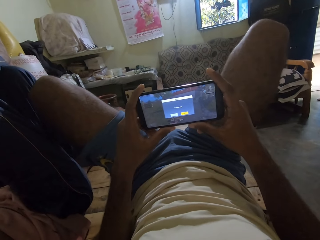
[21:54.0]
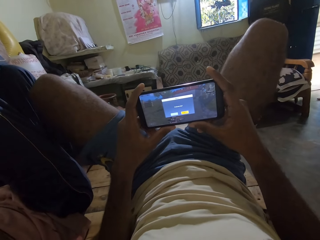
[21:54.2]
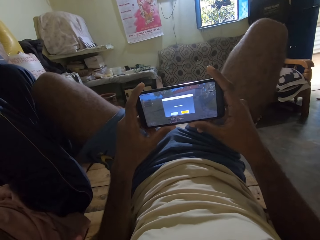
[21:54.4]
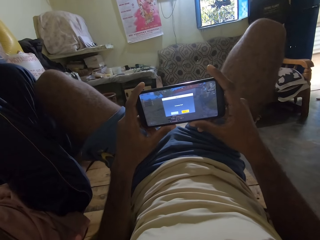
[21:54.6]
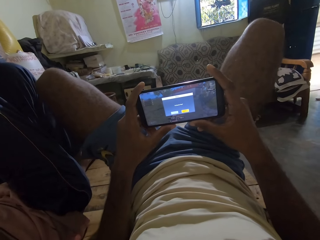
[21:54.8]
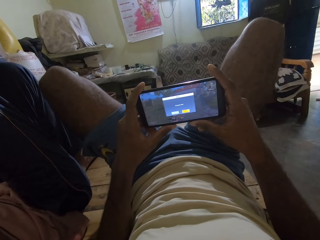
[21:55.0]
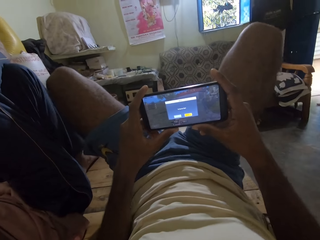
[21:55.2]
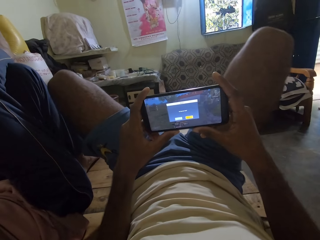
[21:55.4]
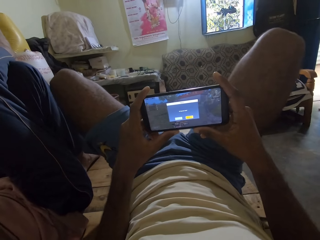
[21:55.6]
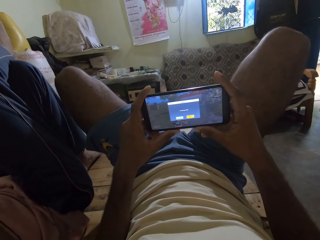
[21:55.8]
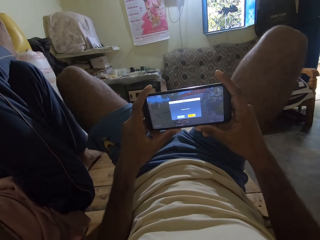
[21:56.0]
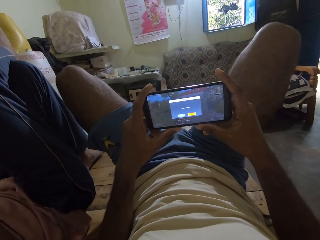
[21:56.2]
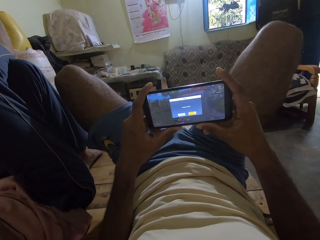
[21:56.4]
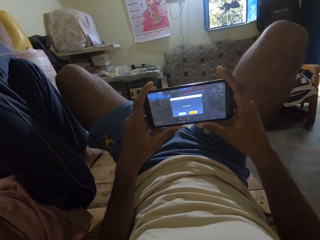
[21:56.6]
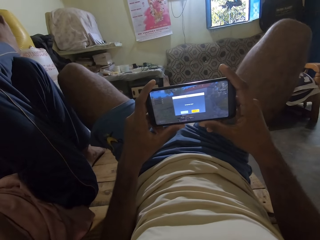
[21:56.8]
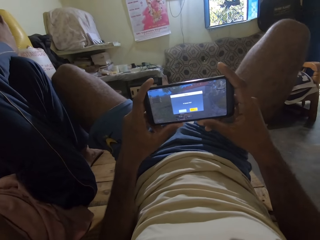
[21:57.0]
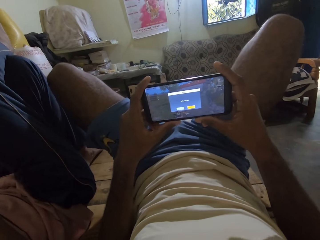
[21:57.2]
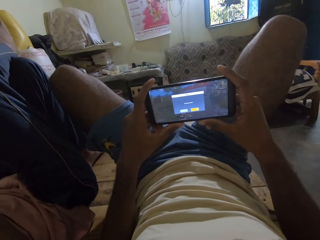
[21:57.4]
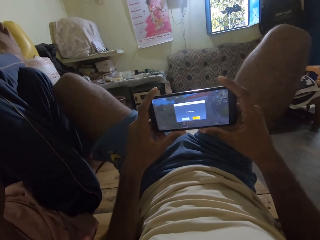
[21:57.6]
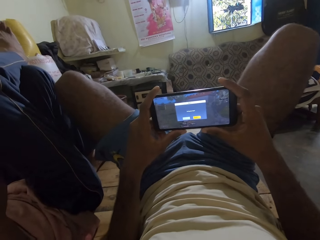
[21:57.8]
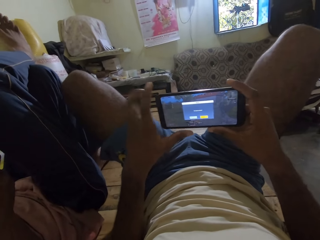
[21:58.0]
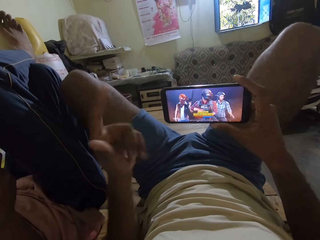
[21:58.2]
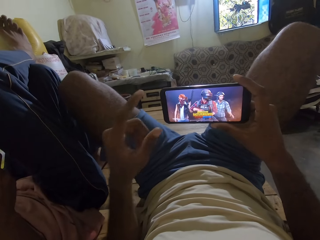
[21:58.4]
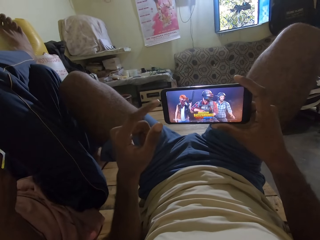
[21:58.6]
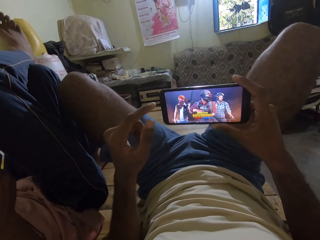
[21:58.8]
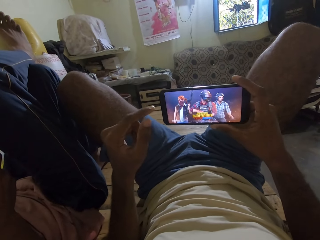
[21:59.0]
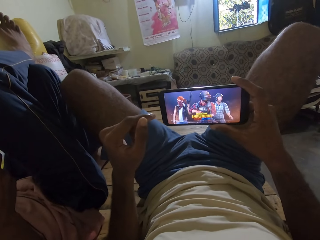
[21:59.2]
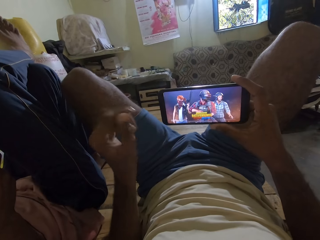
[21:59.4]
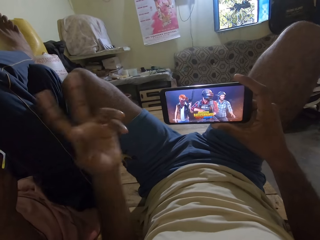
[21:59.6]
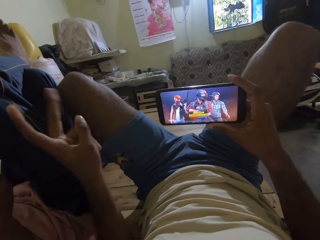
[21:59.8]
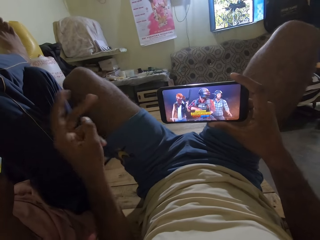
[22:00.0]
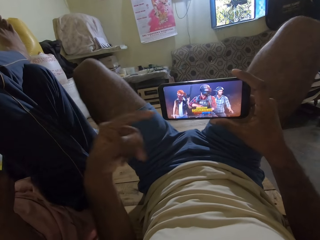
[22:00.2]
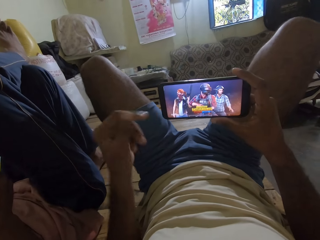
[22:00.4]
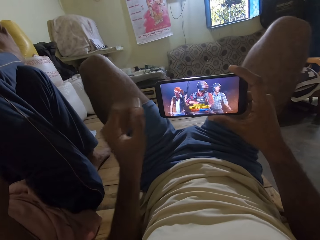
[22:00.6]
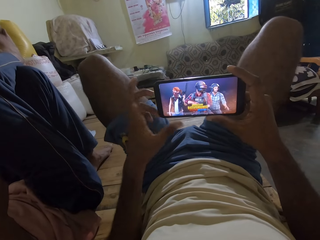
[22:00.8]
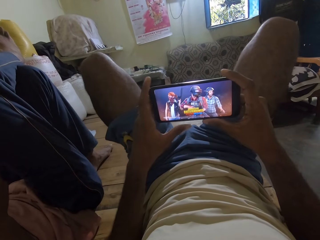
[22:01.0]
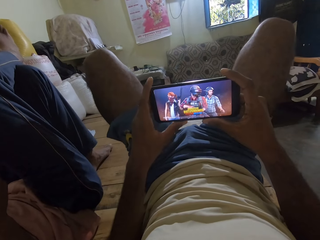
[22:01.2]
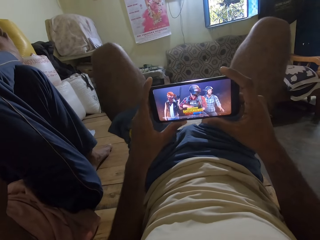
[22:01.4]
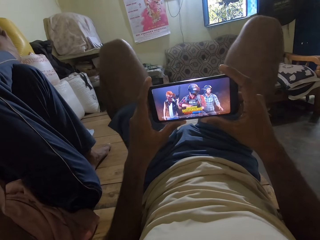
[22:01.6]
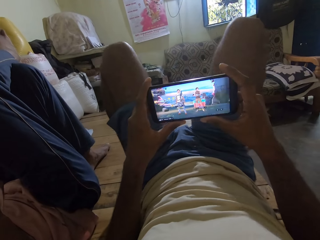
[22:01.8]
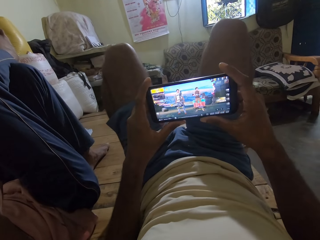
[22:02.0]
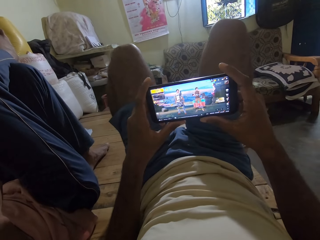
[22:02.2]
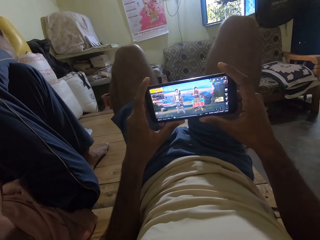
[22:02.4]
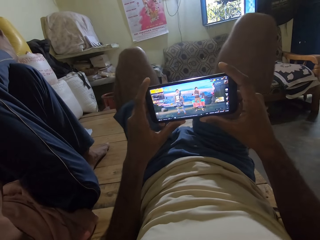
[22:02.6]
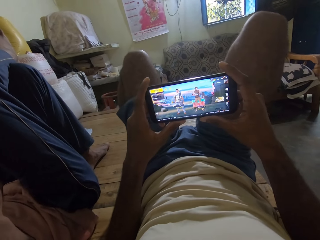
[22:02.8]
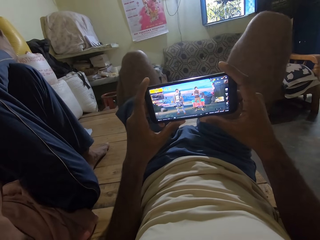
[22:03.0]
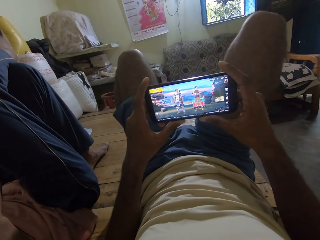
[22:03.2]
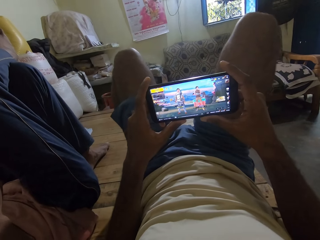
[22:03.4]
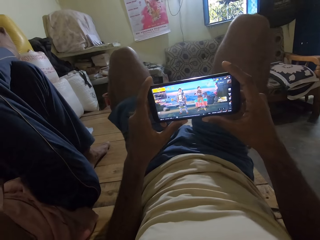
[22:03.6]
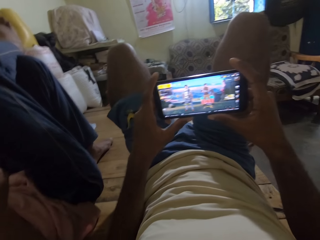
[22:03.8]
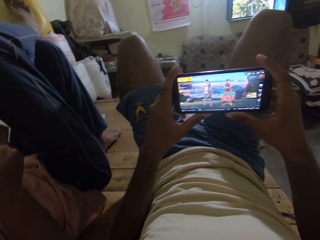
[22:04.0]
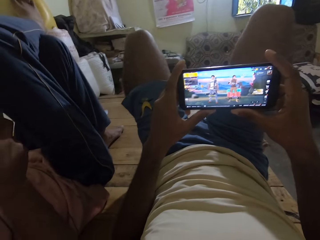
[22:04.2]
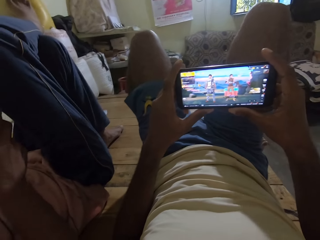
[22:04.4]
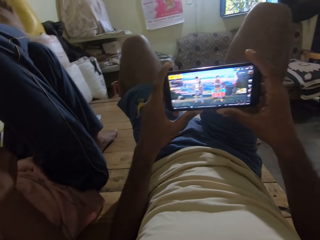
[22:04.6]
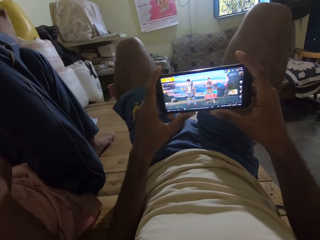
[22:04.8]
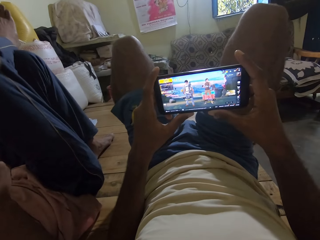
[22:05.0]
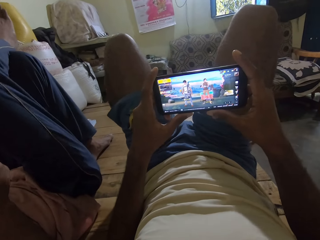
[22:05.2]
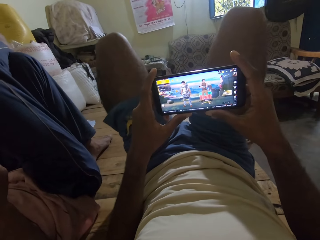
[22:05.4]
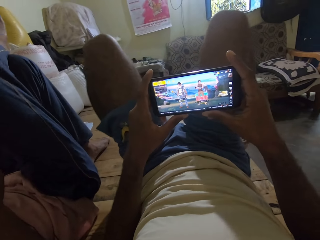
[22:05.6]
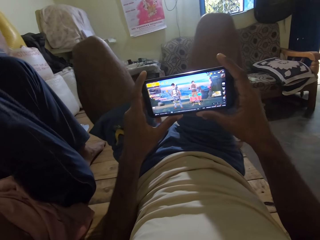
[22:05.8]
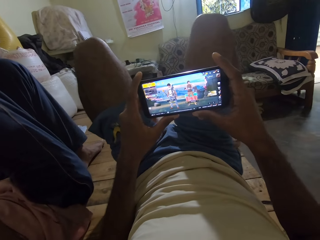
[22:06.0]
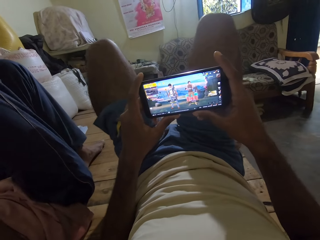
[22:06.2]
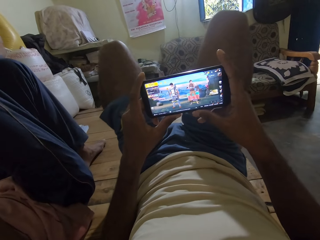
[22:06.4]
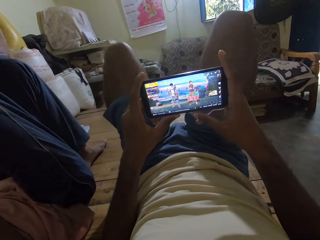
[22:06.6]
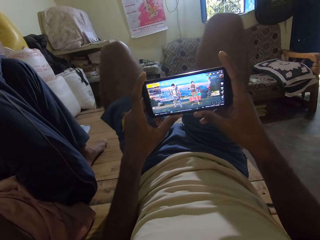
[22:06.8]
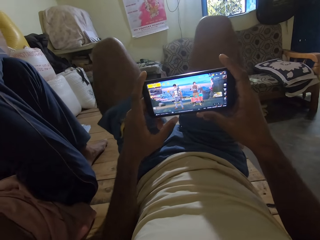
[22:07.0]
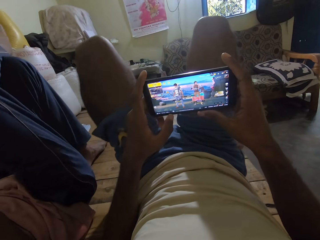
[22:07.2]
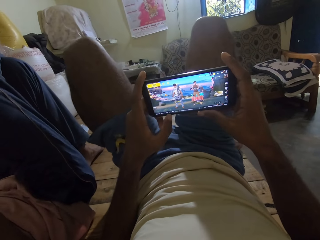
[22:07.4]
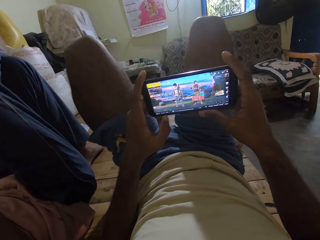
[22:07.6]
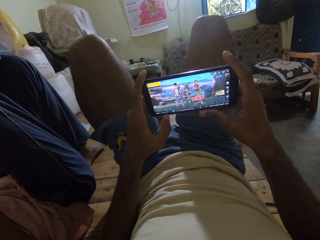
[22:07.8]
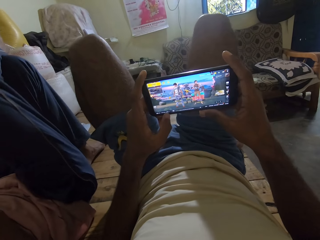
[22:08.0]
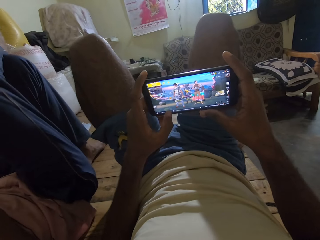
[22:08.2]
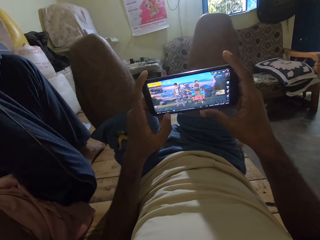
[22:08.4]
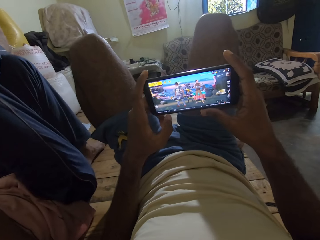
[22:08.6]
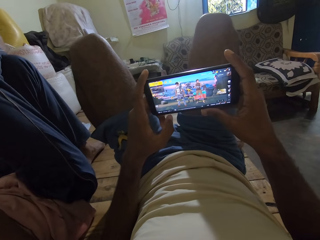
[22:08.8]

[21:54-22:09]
The camera wearer touches a man. He stares at the phone. He makes gestures with his left hand. He talks to the man. He holds his phone with both hands. The man moves his right leg on his left leg. The camera wearer stares at the phone. He moves his legs on the bed.

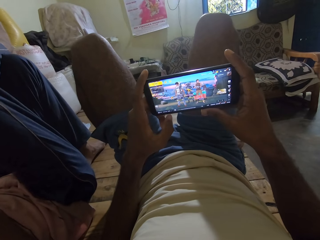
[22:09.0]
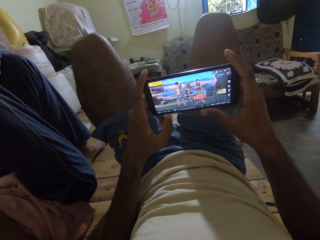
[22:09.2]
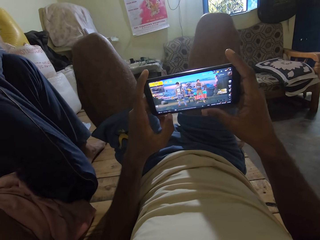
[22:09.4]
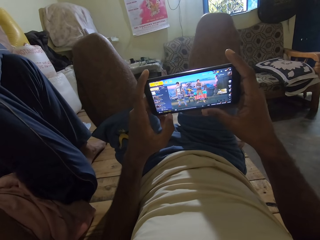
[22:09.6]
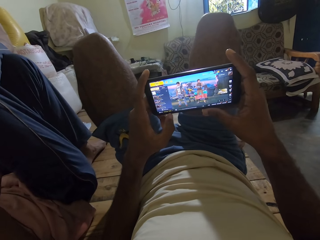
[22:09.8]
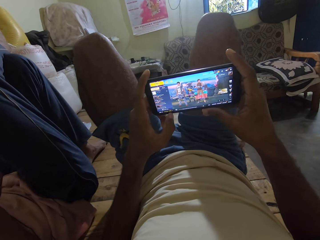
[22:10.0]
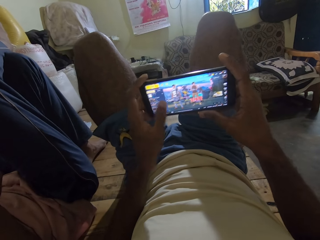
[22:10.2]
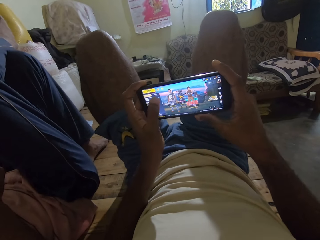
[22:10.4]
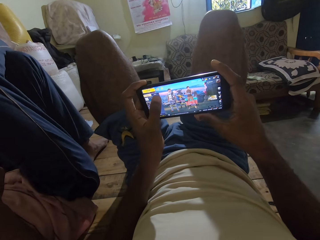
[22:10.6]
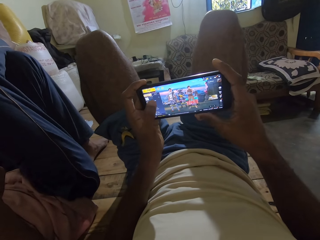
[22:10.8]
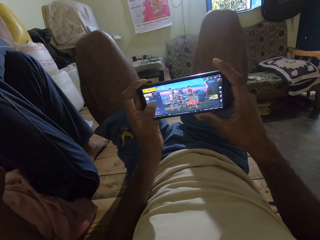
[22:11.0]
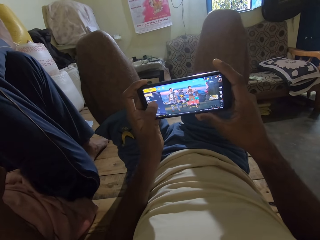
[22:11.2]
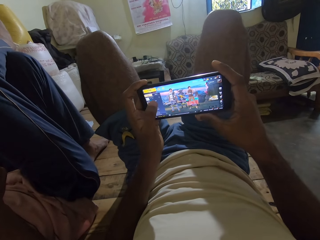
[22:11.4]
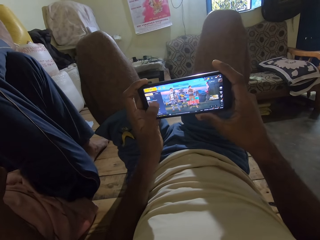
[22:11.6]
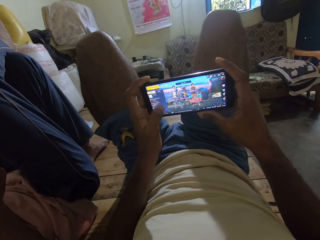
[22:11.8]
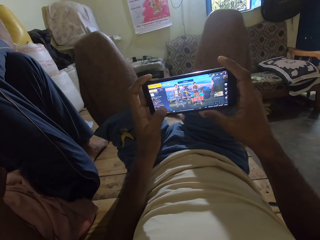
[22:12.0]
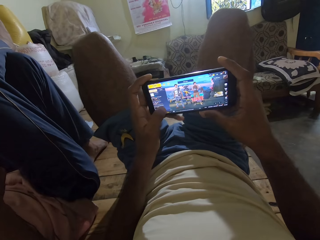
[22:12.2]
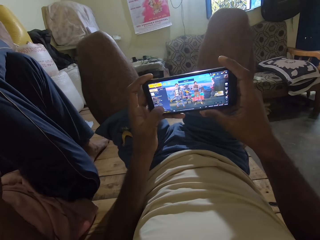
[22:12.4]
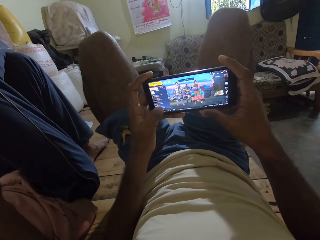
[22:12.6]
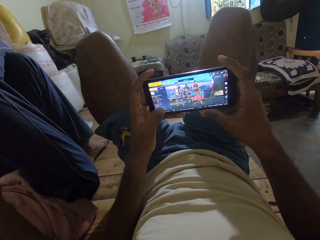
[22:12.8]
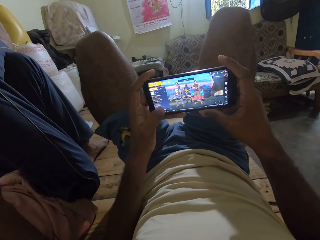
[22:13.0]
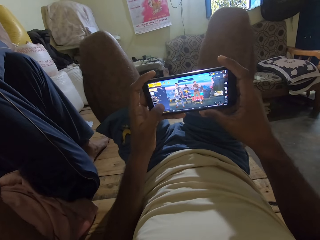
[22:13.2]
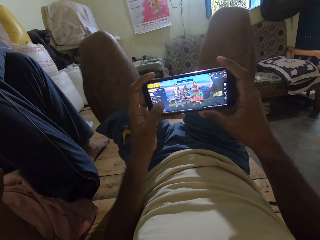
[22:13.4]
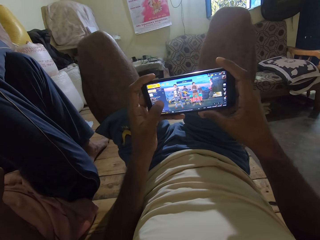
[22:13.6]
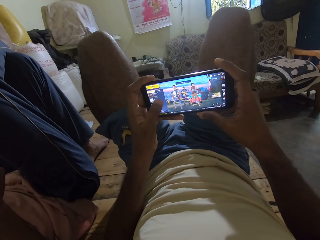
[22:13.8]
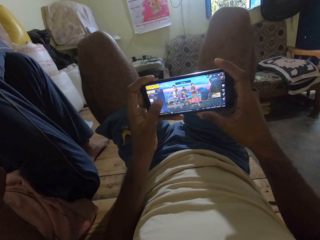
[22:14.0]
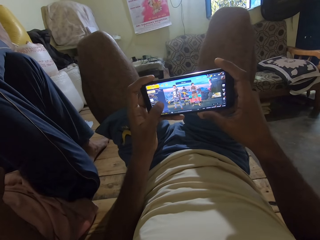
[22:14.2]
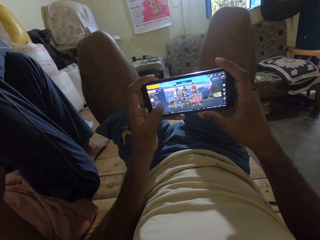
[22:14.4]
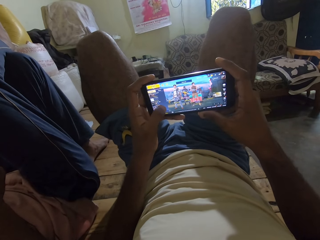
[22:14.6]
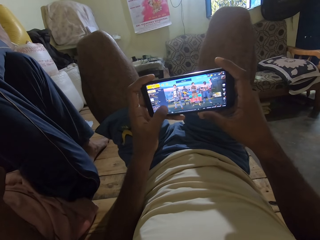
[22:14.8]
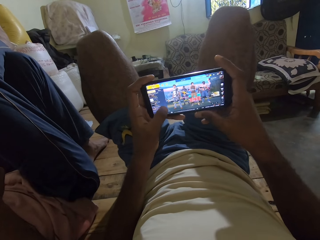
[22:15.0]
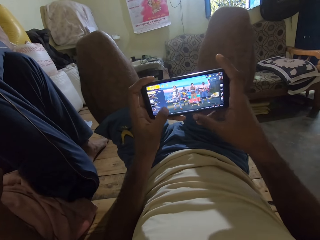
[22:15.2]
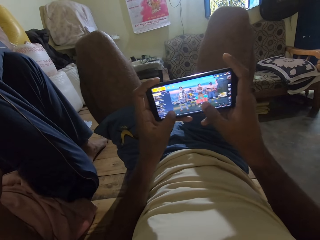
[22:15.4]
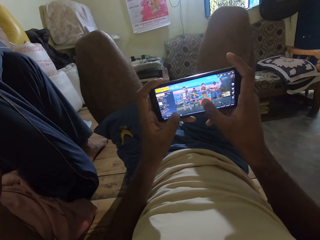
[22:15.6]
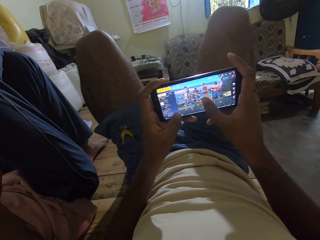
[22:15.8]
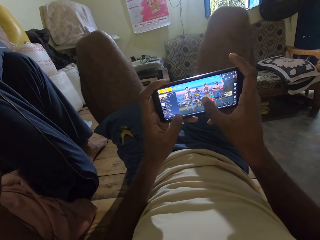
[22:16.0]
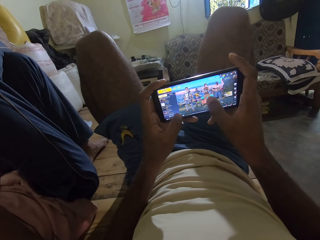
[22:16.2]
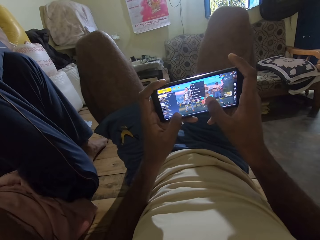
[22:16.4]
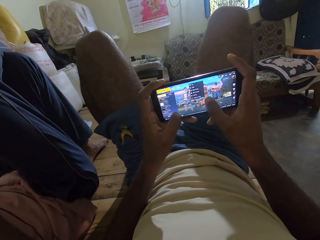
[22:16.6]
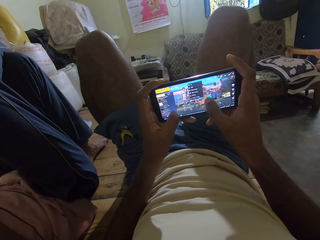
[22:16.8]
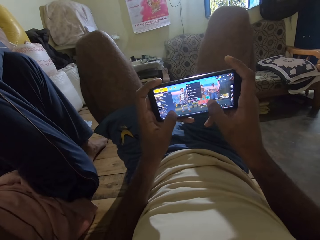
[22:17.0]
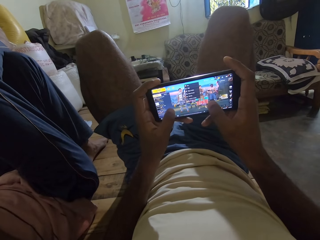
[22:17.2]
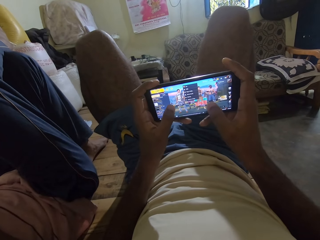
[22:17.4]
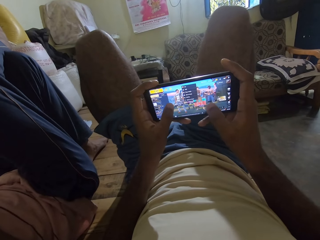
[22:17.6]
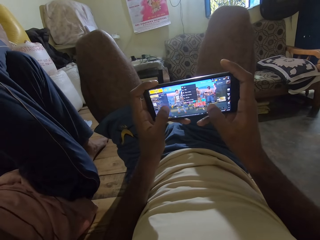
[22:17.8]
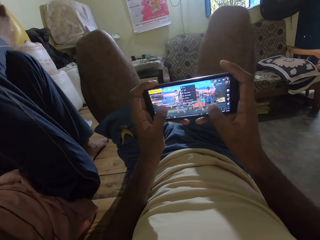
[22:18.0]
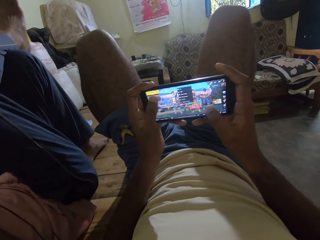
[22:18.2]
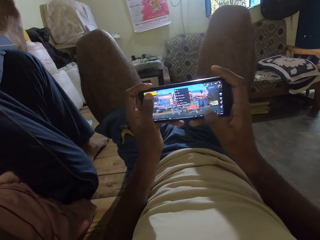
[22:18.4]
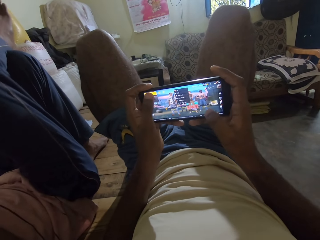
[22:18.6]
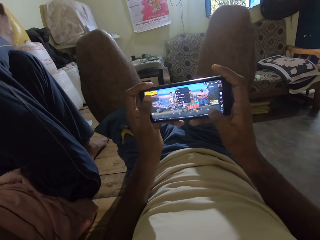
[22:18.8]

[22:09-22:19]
The camera wearer operates the phone.
